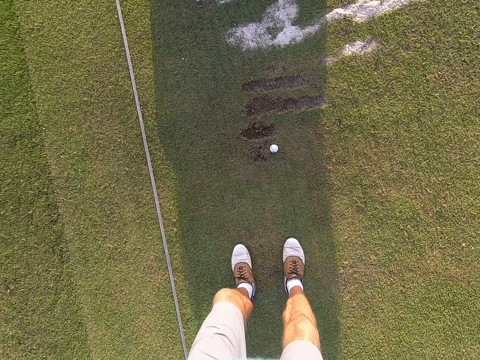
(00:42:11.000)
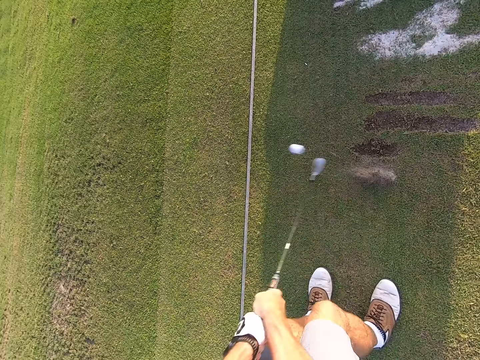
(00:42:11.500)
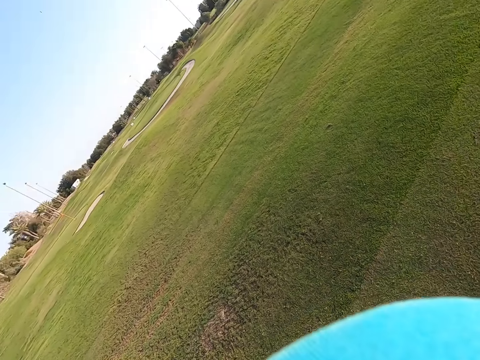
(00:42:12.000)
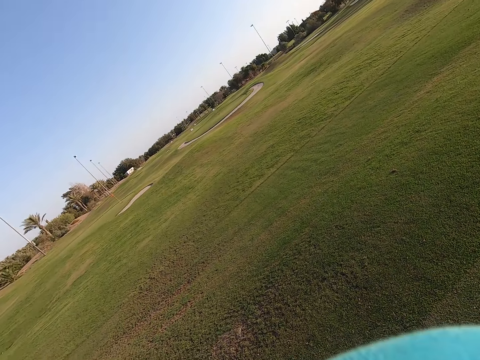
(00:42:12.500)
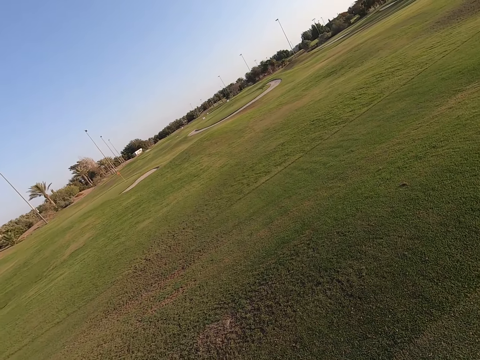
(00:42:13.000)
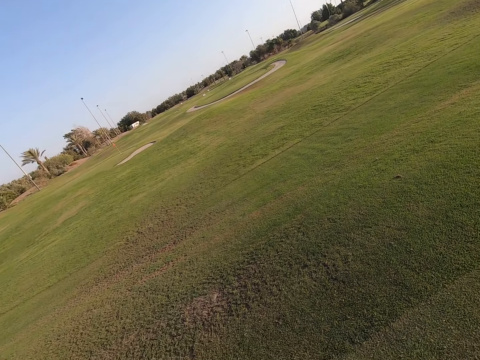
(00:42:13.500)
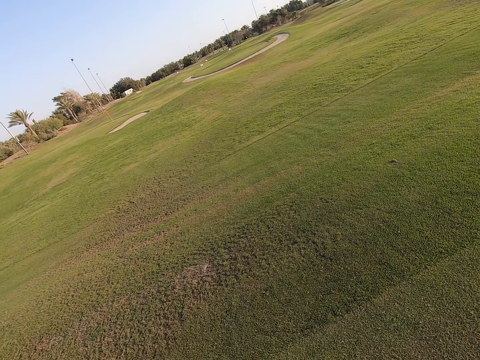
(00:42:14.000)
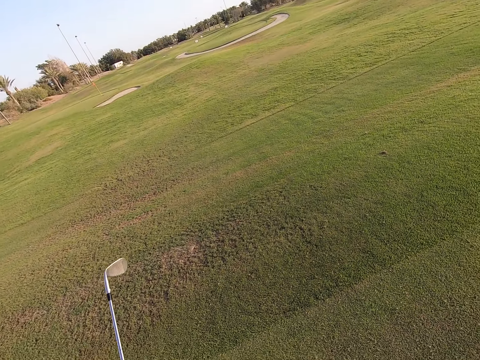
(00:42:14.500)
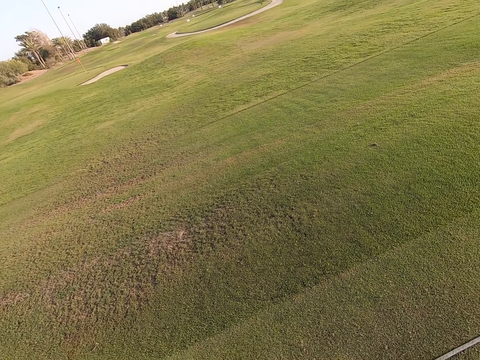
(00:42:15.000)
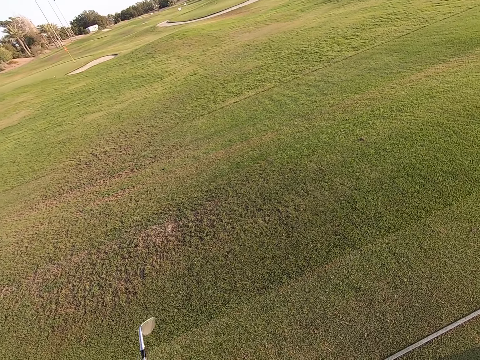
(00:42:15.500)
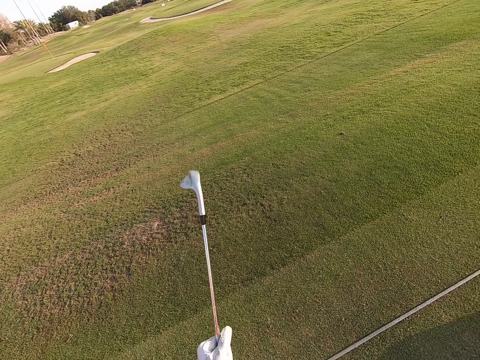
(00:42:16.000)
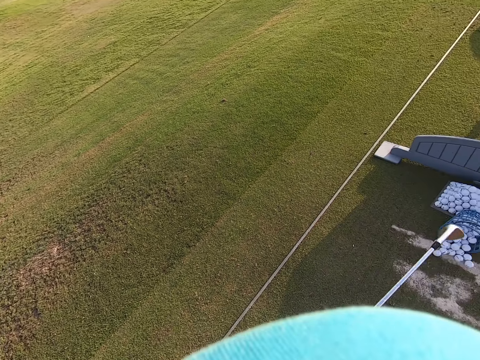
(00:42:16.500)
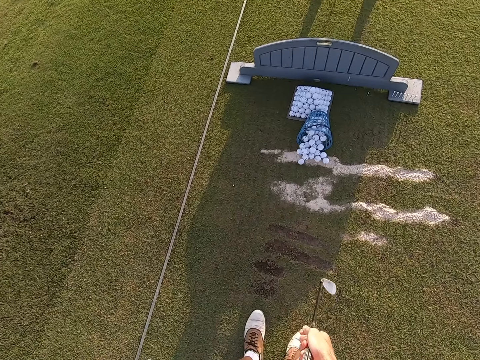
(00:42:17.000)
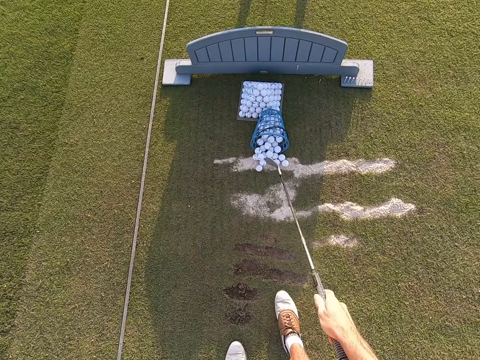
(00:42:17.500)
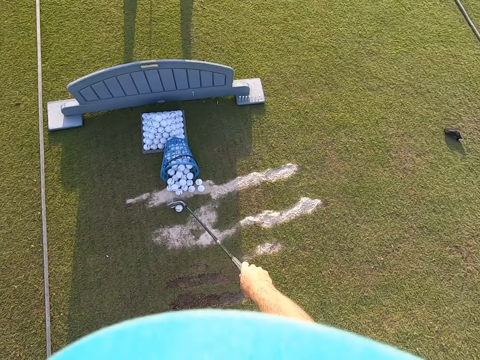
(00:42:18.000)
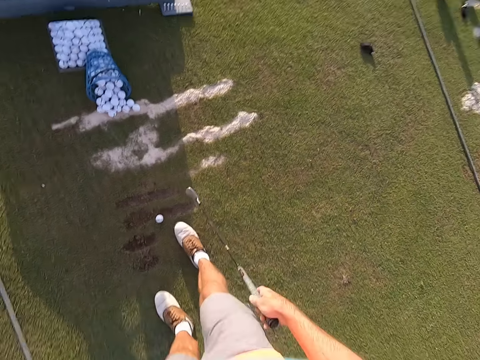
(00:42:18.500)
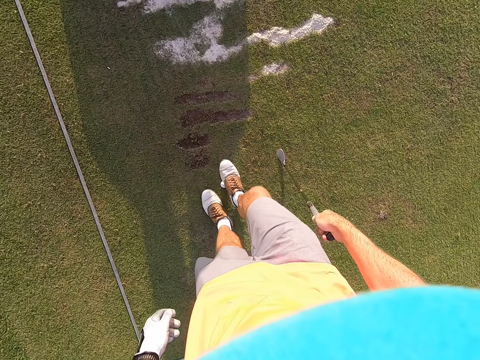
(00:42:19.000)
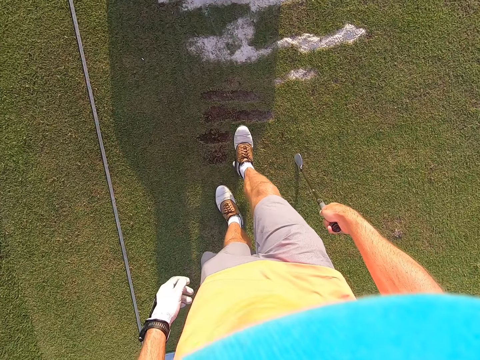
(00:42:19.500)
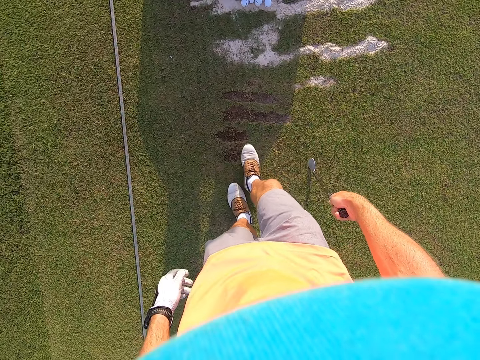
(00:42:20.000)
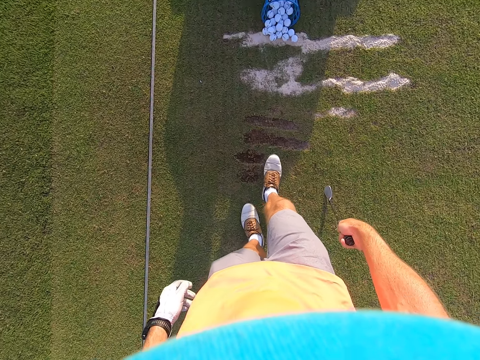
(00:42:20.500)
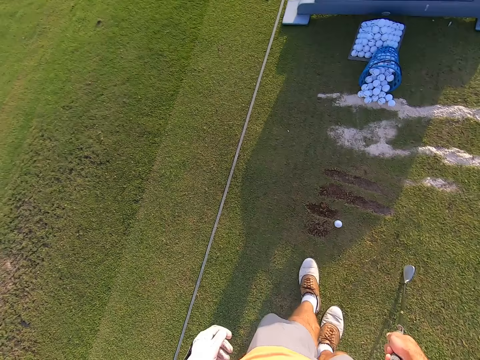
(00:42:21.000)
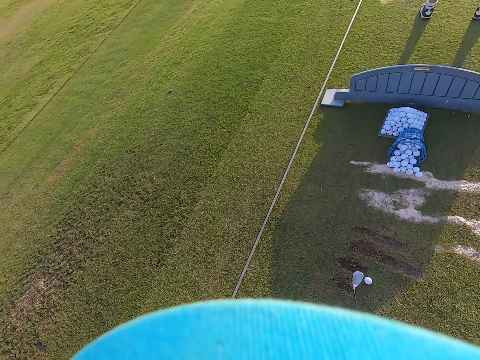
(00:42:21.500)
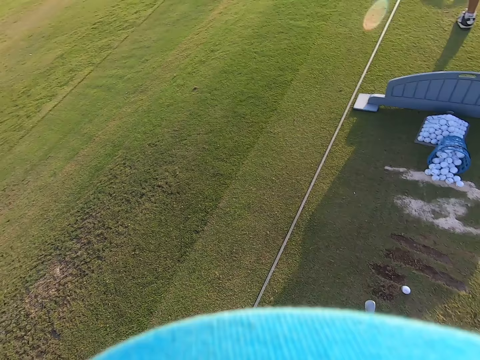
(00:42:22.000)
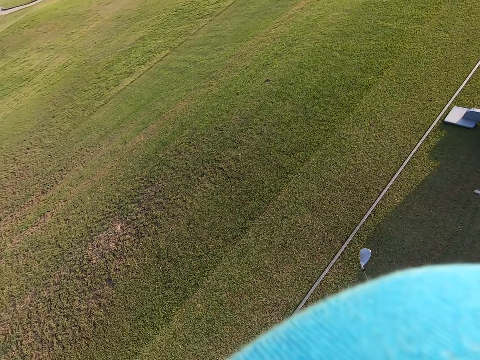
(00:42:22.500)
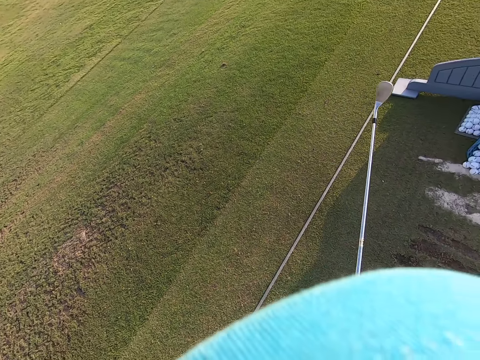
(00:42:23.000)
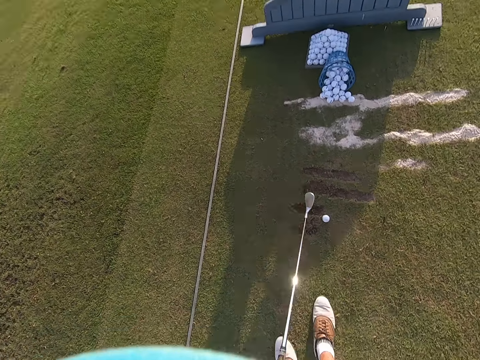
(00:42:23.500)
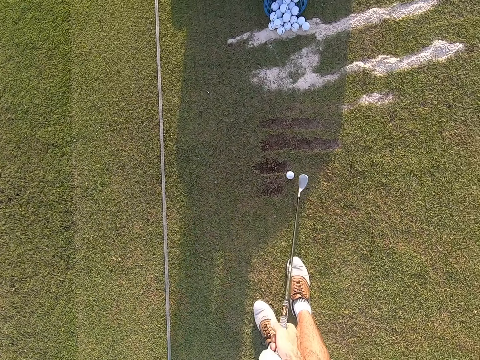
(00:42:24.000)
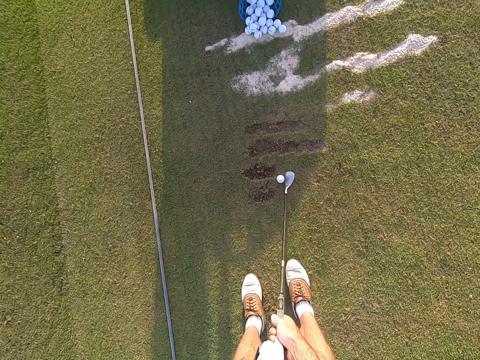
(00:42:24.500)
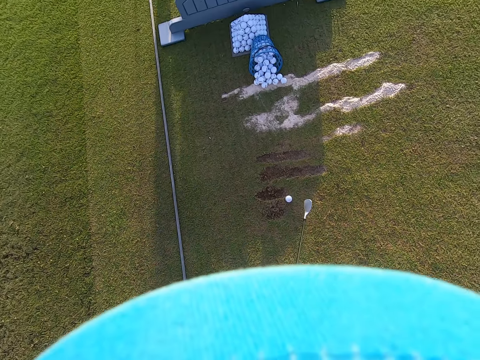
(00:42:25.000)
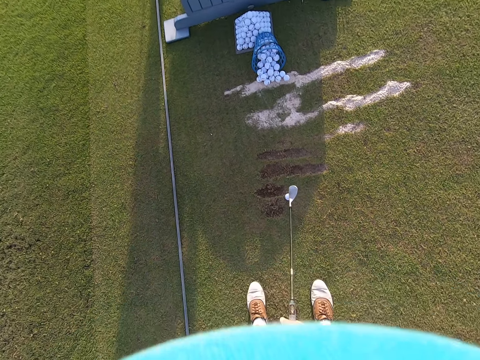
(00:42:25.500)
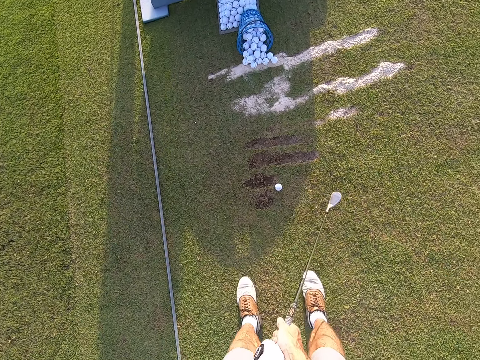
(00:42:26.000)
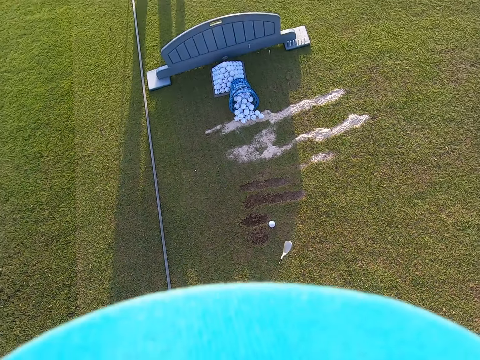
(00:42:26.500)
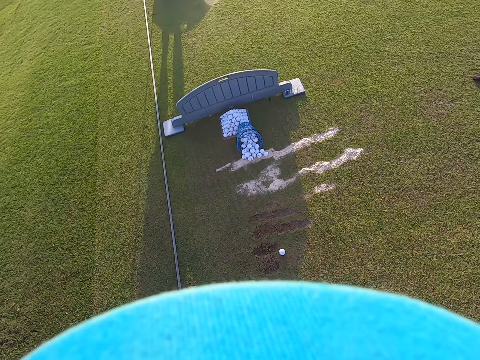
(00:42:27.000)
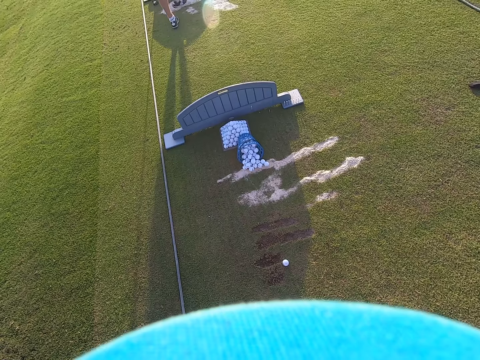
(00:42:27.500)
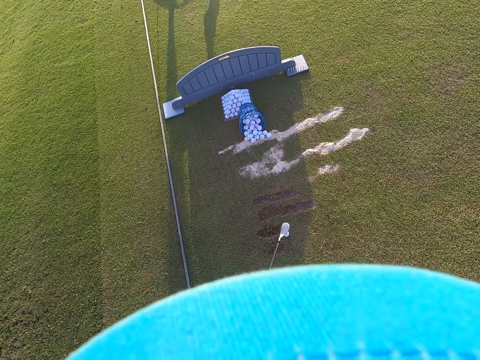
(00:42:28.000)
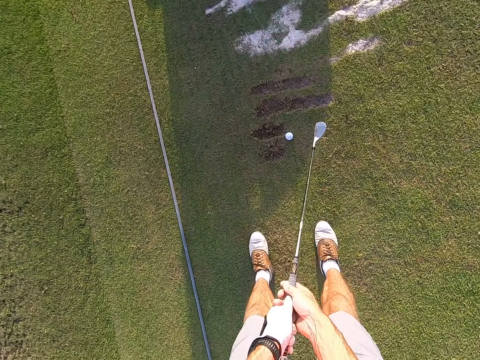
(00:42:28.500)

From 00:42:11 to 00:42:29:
The camera wearer moves the golf stick. They hit the golf ball. They play the game. They stare around. They pick another golf ball with the golf stick on the ground. They roll the golf ball with feet on the ground. They move the legs.

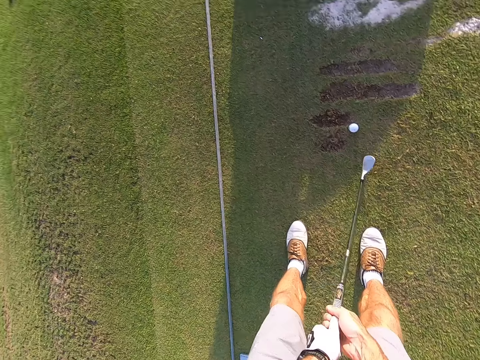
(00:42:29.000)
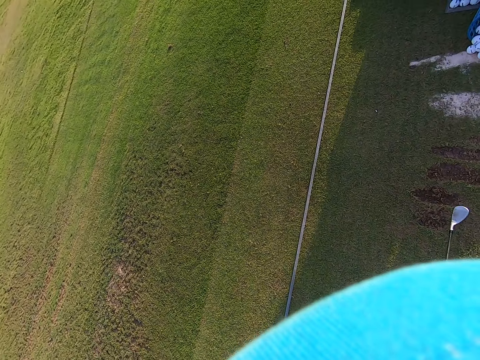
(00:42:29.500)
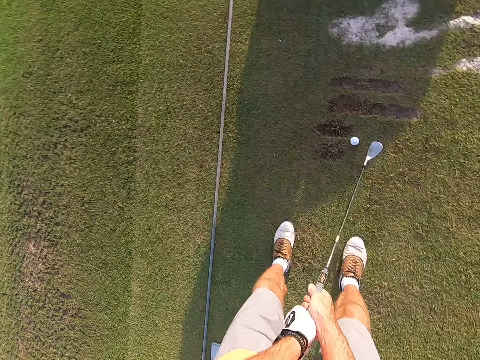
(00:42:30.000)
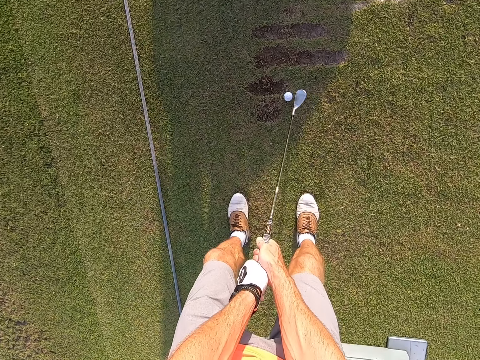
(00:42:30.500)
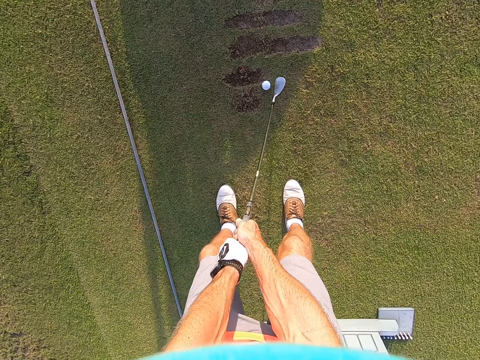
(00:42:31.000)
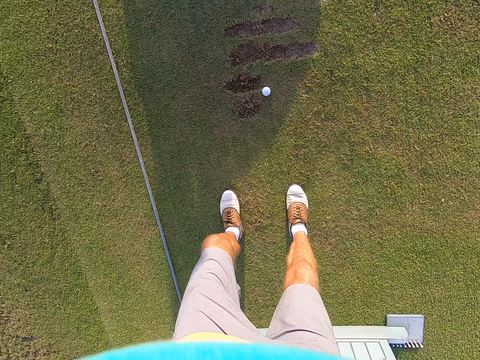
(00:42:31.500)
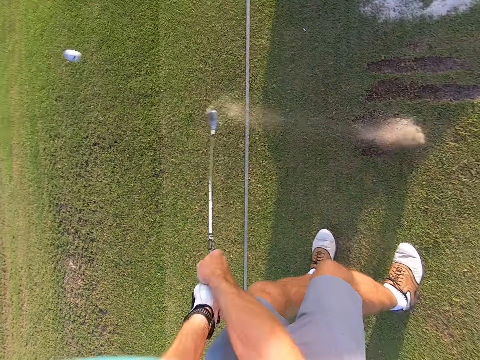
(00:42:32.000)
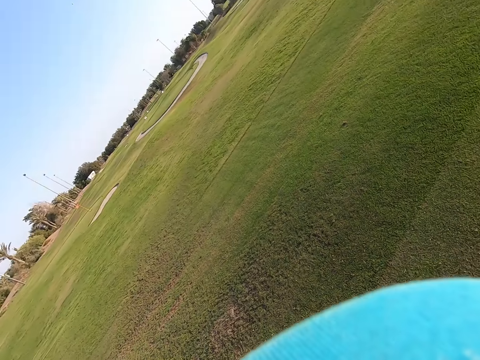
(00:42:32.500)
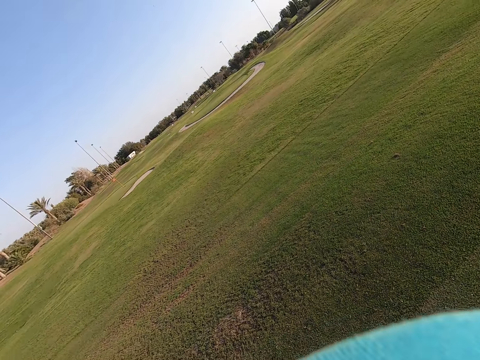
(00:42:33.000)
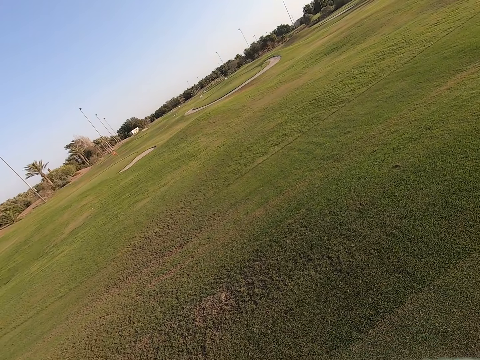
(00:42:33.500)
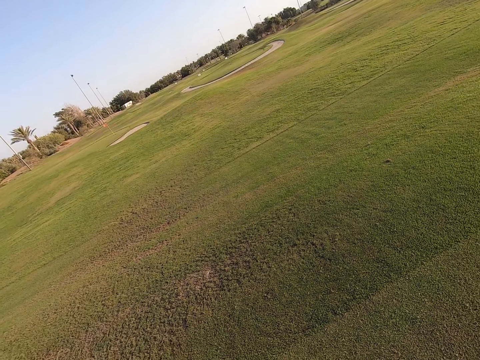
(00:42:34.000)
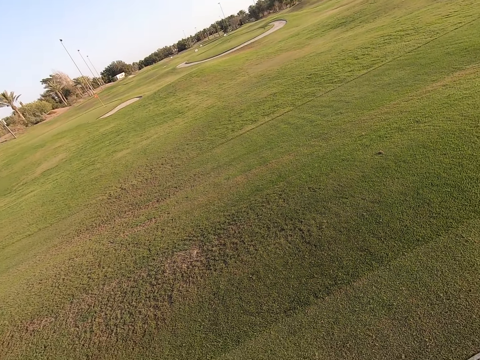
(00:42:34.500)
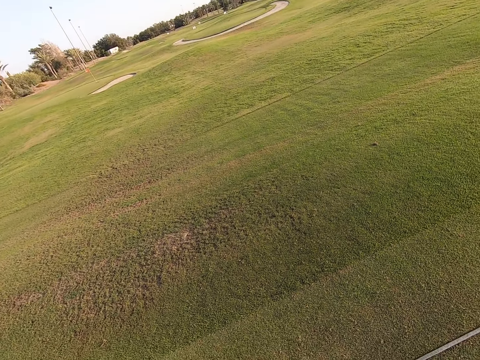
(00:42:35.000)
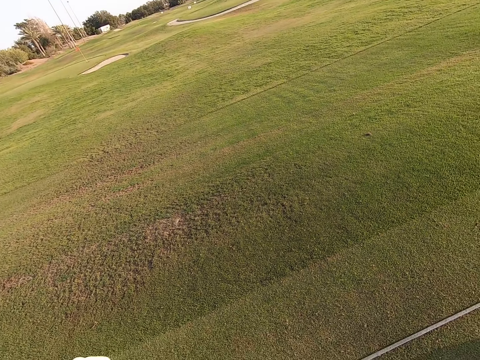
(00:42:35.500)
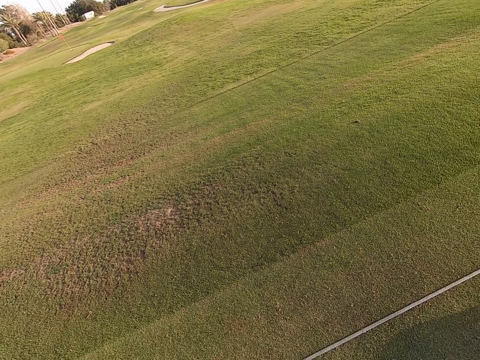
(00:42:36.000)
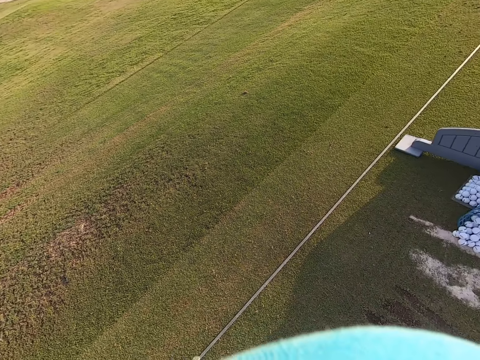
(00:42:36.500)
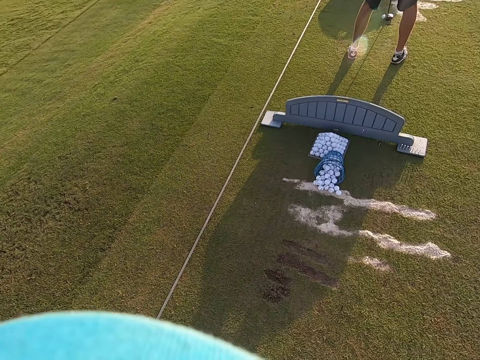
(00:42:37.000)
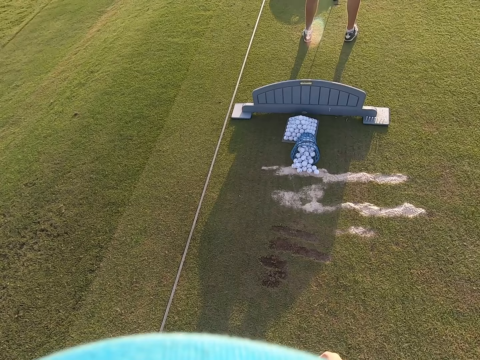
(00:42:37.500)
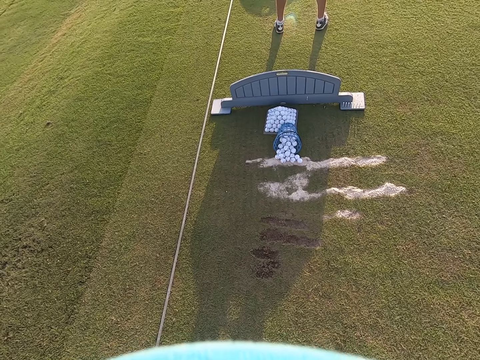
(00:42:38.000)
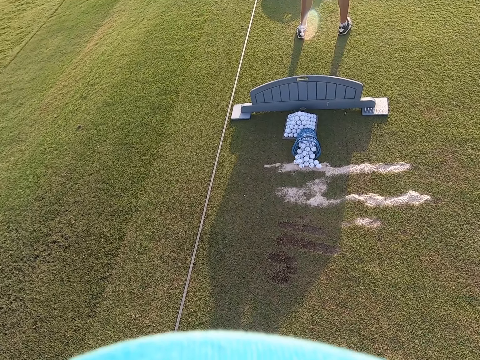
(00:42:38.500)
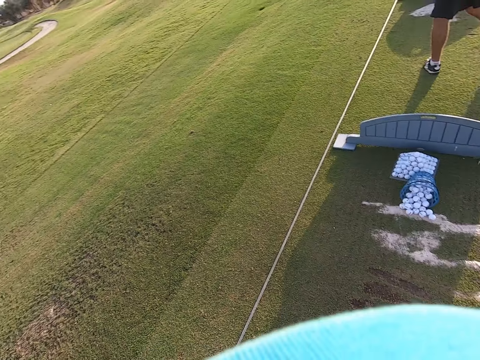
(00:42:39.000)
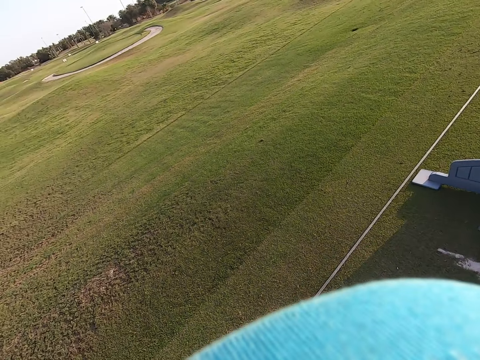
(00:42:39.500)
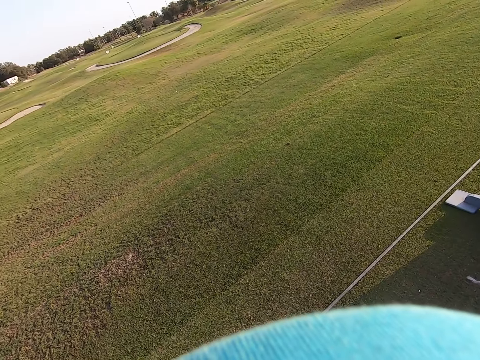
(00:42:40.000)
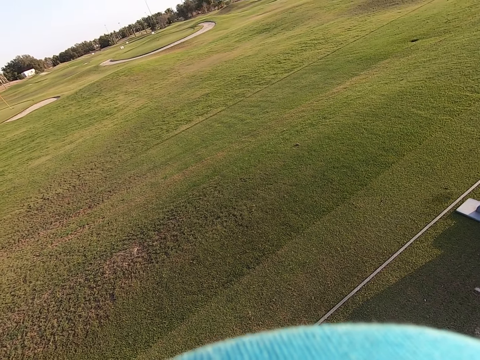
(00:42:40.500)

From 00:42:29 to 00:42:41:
The camera wearer moves the golf stick. They hit the golf ball. They play the game. They look around. A person plays the game.
